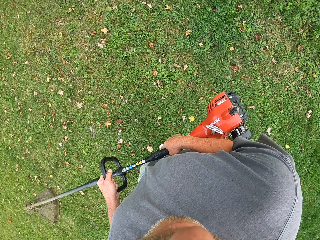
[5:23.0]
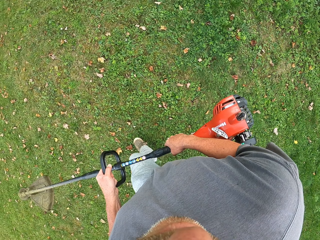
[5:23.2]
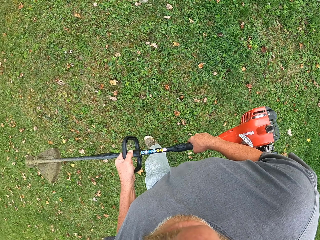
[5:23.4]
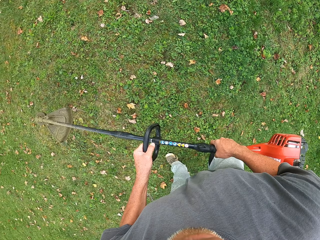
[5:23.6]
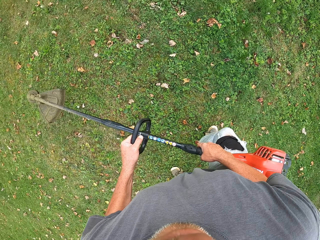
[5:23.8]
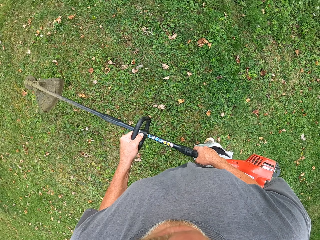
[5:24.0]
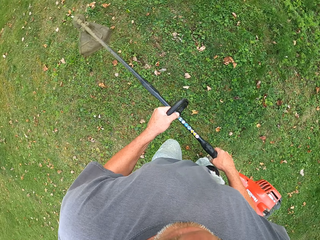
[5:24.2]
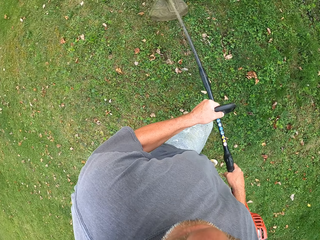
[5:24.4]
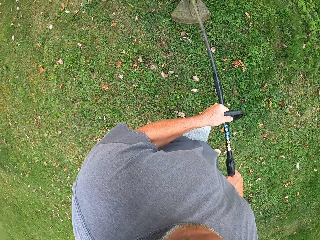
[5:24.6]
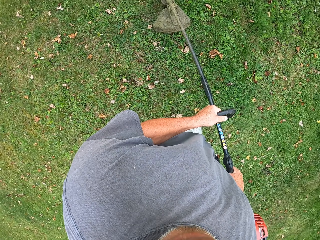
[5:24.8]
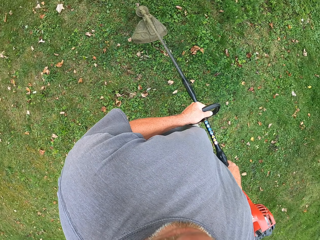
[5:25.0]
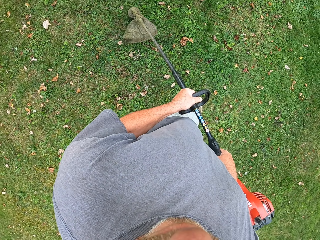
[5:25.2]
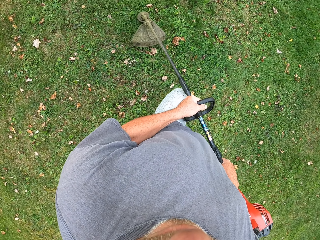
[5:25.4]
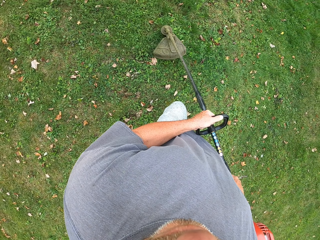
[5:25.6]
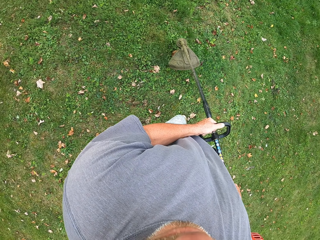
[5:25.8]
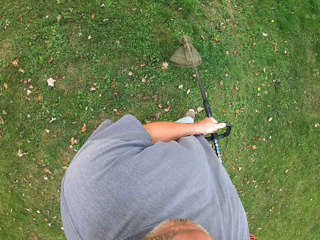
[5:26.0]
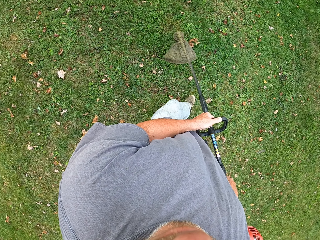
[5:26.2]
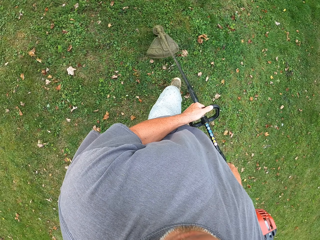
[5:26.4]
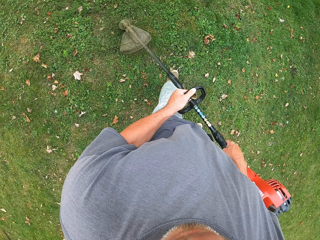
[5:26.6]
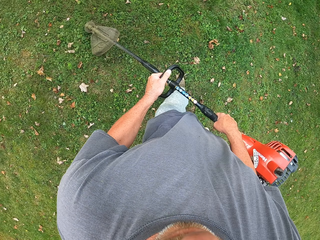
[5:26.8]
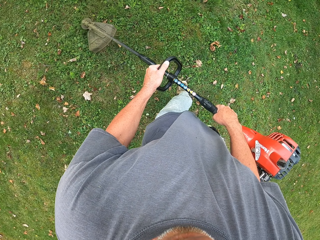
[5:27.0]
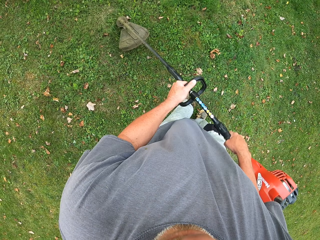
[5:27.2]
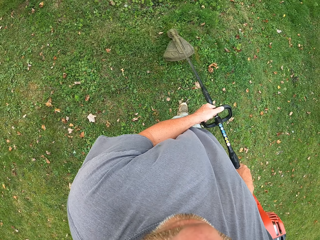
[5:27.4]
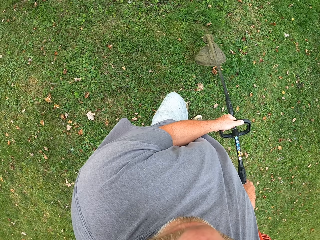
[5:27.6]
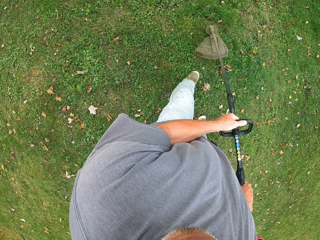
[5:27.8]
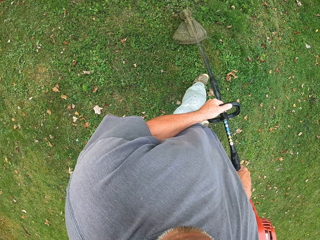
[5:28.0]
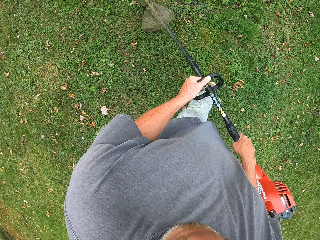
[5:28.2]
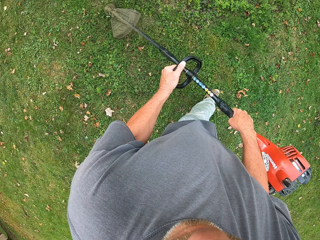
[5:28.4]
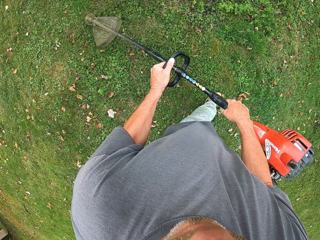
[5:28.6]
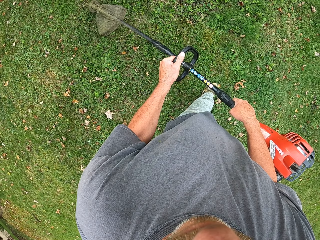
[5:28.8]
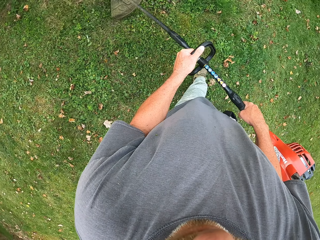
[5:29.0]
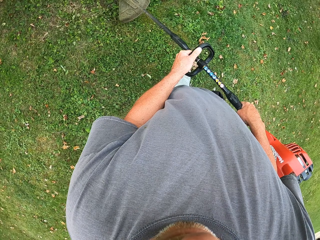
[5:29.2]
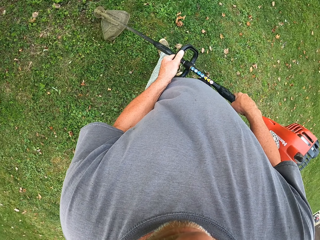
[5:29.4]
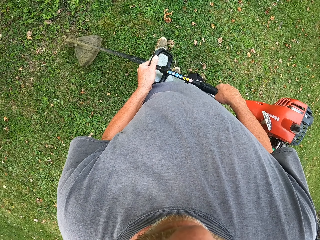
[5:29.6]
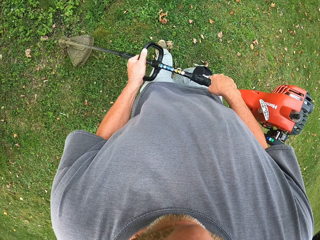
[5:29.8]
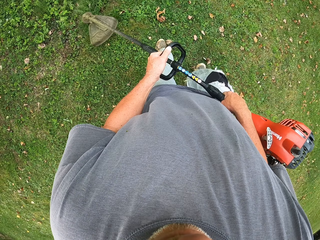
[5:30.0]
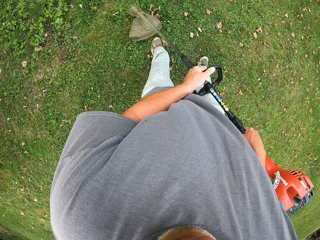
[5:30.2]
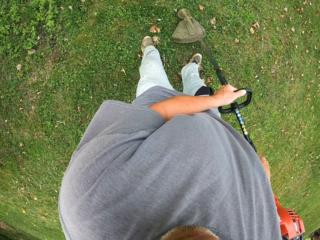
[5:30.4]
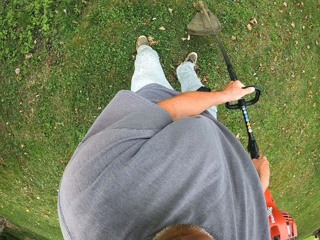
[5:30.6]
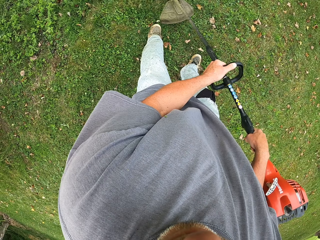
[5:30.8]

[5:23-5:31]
The camera wearer walks around the field and cuts the grass with the brush cutter.

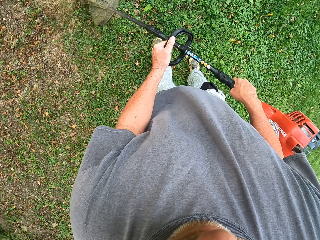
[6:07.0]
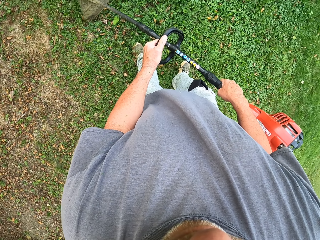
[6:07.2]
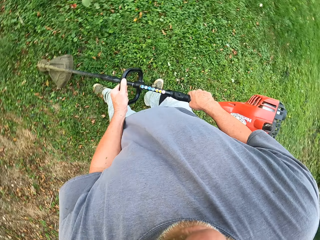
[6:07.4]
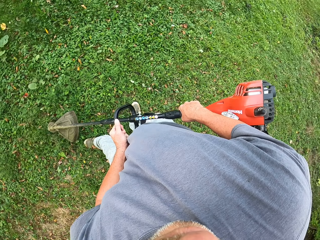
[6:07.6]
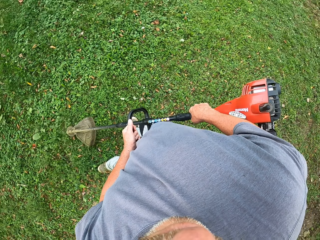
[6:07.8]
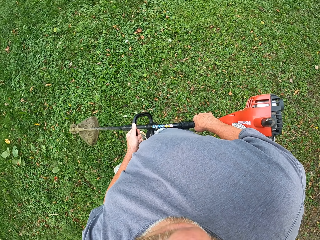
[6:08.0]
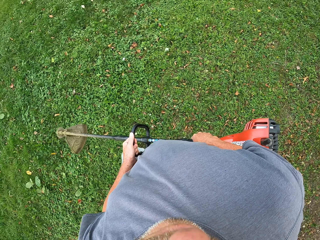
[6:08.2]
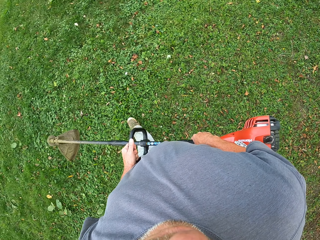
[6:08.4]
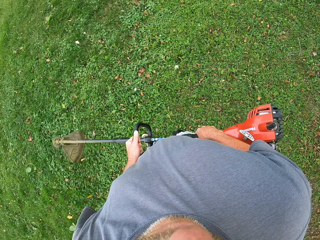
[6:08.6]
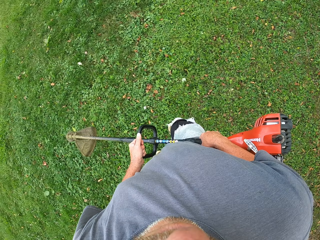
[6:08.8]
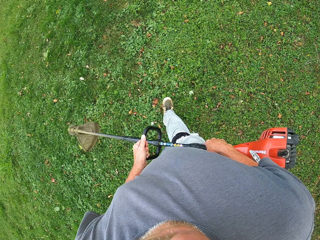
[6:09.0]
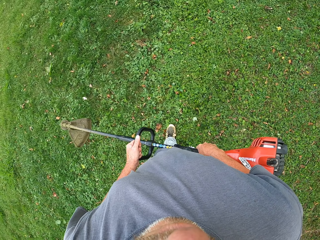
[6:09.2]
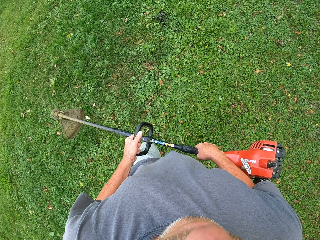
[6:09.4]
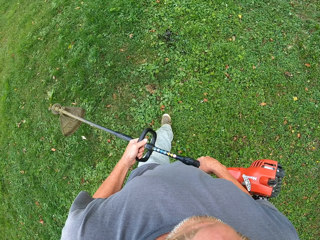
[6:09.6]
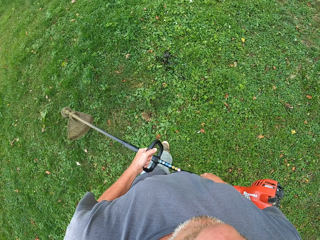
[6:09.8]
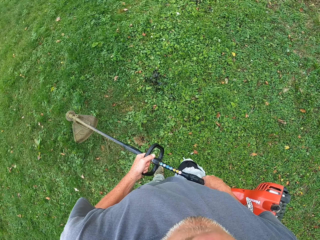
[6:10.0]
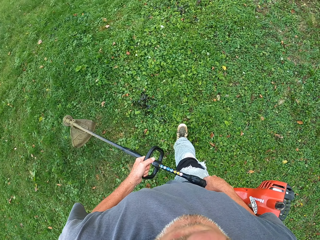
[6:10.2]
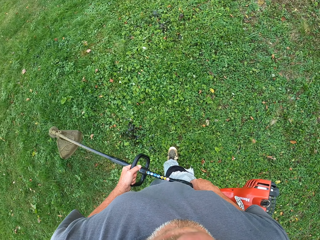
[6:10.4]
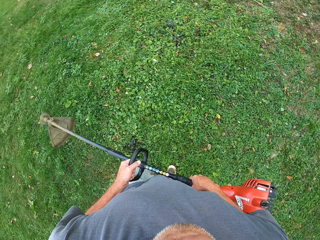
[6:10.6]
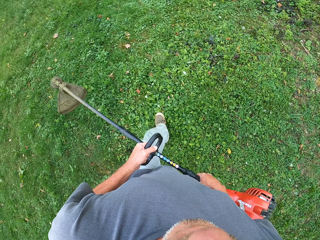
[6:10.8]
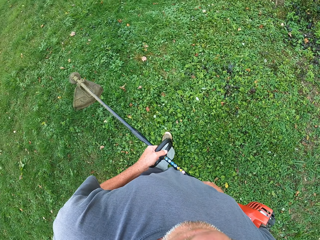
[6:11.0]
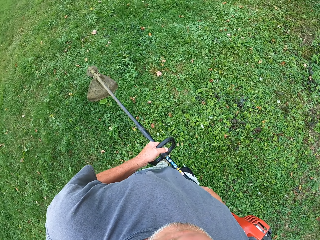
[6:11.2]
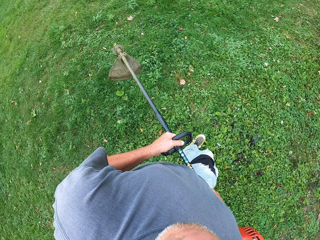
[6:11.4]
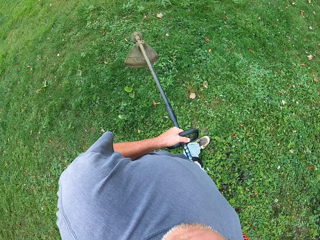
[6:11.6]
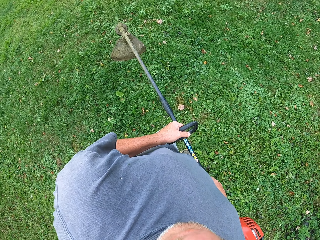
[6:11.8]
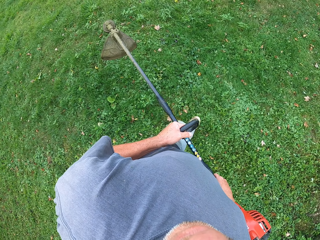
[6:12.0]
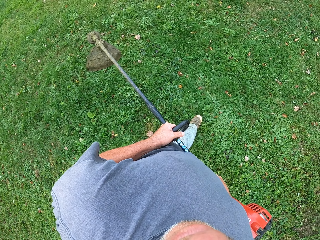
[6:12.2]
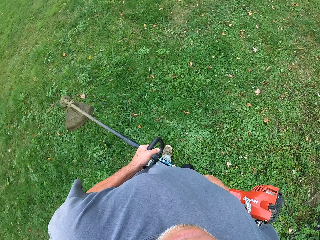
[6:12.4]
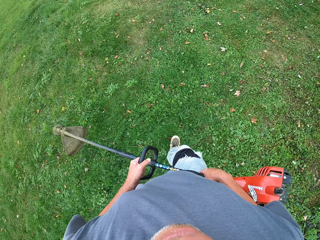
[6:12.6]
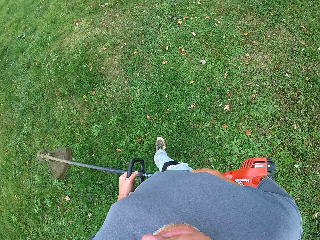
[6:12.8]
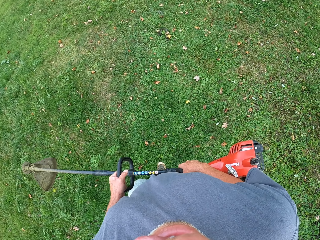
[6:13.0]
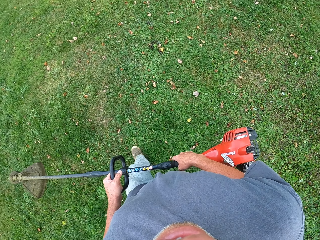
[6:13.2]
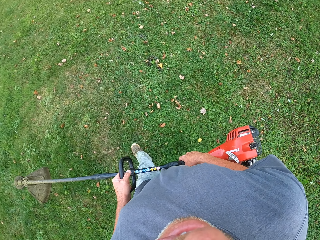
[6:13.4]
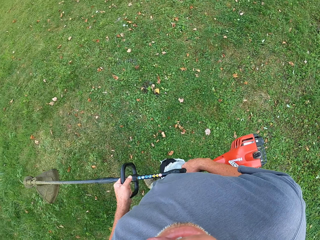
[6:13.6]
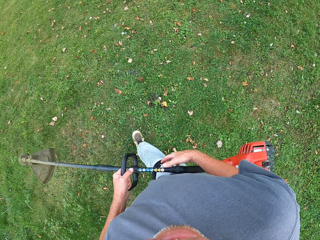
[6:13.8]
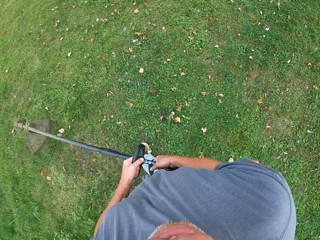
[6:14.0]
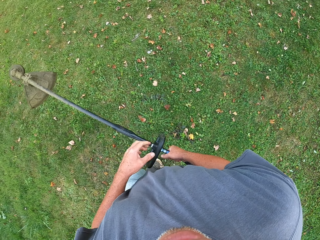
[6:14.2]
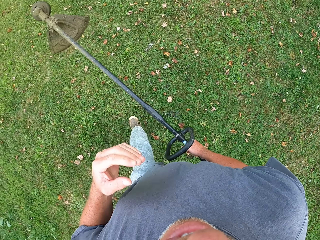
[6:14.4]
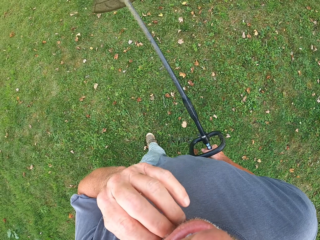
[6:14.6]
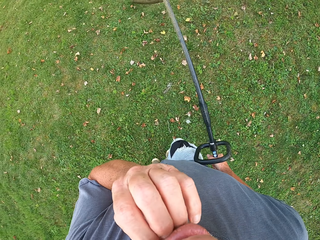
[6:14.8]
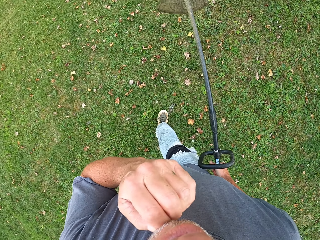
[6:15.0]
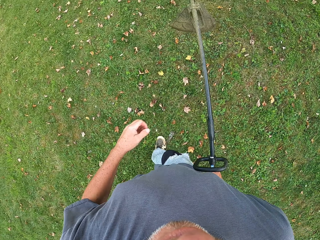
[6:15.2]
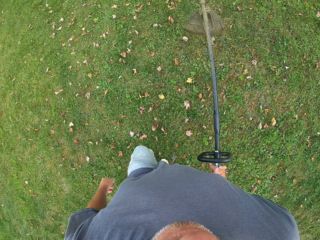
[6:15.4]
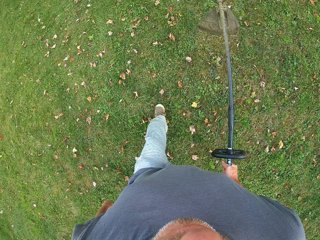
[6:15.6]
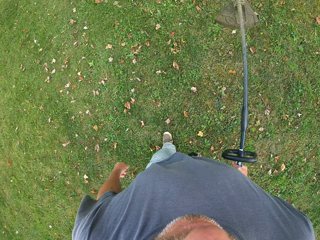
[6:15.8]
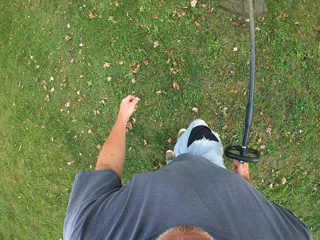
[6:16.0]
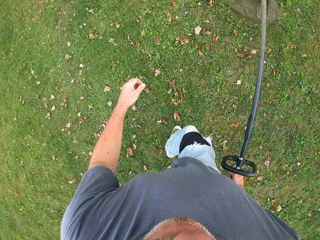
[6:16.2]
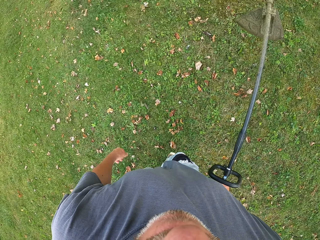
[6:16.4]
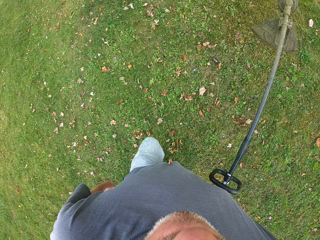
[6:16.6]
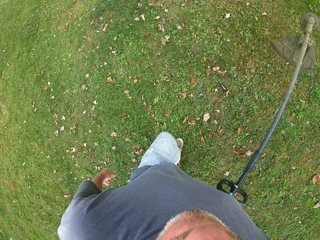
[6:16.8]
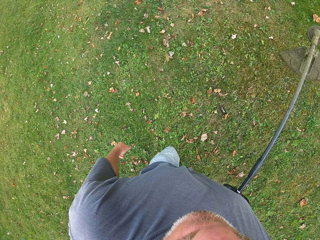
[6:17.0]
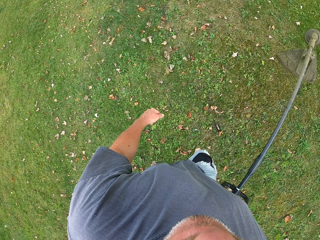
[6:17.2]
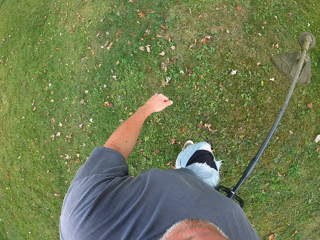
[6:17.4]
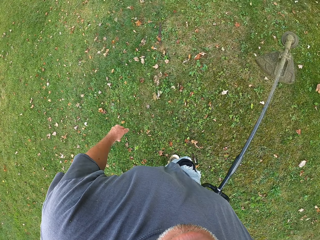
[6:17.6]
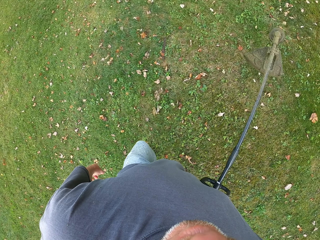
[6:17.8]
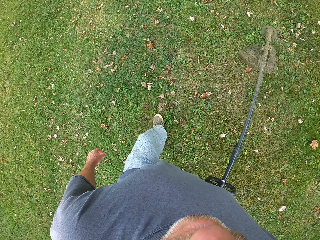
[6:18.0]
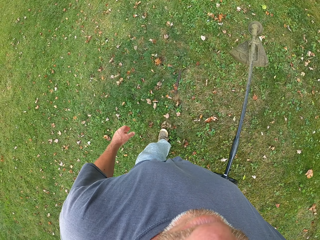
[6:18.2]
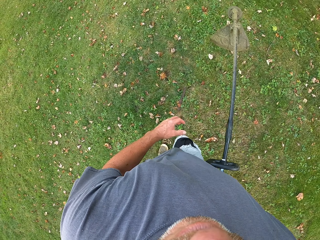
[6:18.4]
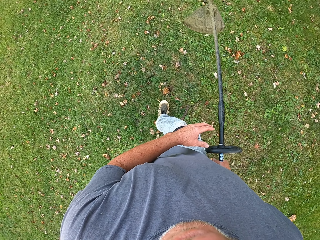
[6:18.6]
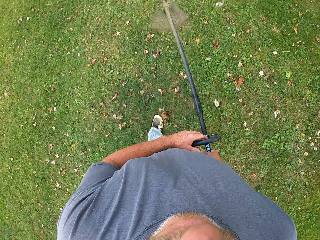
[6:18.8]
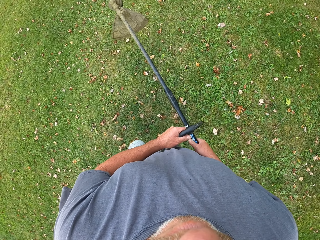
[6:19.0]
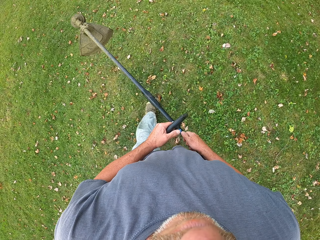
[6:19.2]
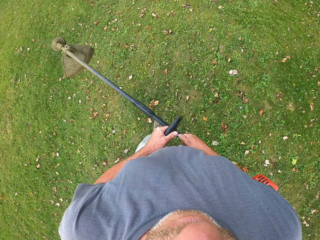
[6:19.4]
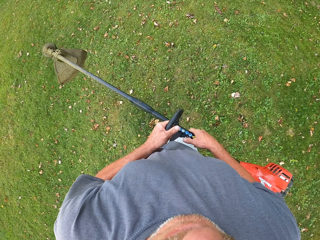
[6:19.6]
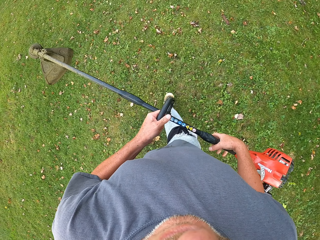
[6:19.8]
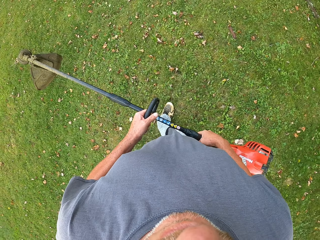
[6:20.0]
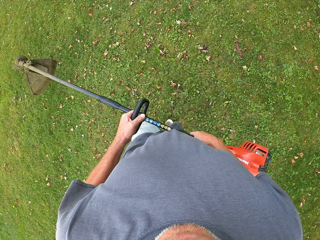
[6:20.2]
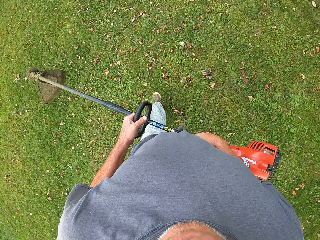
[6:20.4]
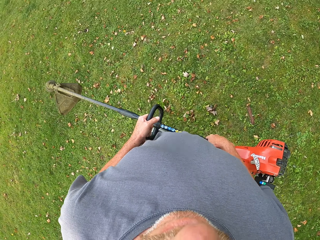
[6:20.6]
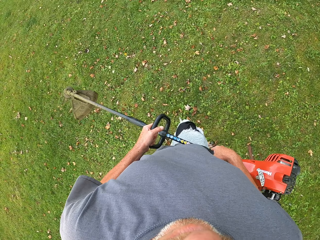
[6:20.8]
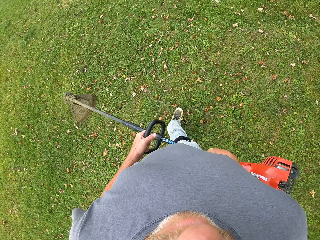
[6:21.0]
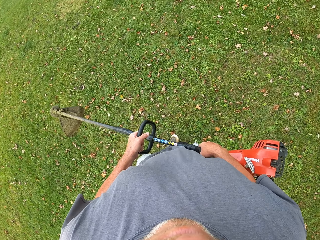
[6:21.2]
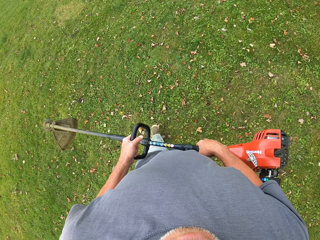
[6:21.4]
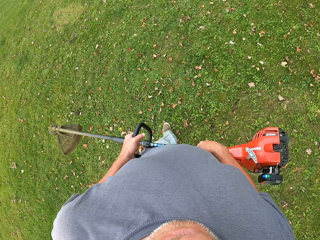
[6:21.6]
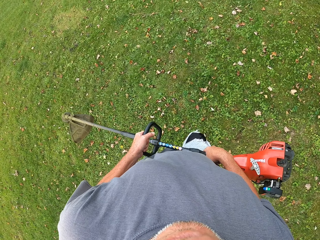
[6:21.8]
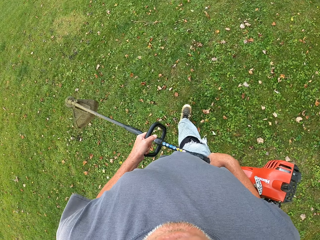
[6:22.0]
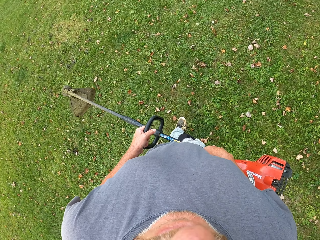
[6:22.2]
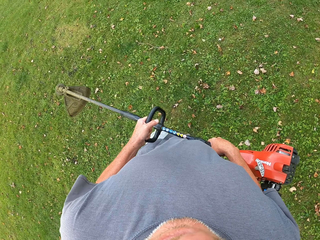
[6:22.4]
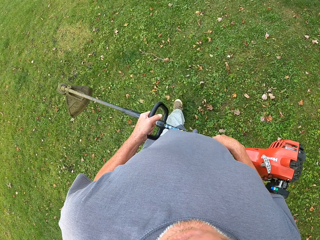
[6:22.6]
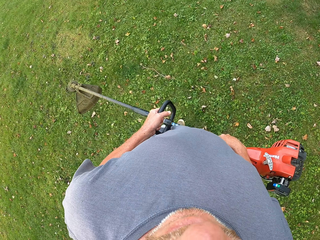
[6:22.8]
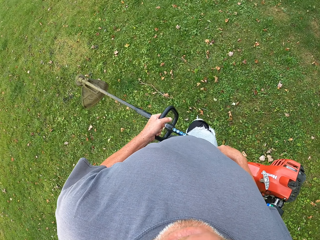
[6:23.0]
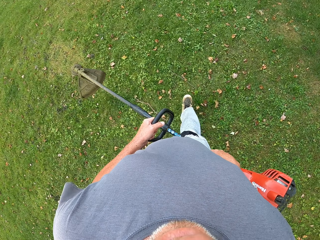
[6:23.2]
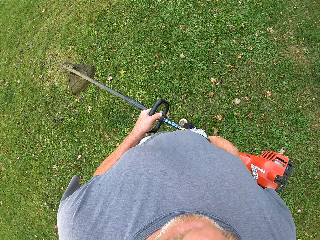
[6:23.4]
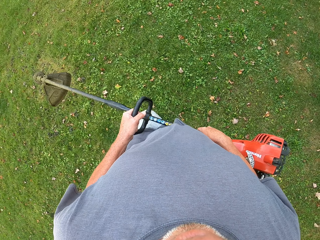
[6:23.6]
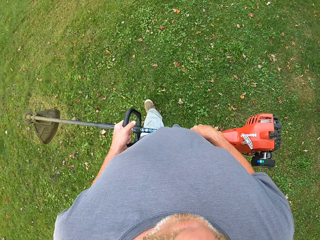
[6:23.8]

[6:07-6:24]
The camera wearer walks around the field and lifts the brush cutter. They raise the hand. They walk around the field, lift the brush cutter and lower the hand.
